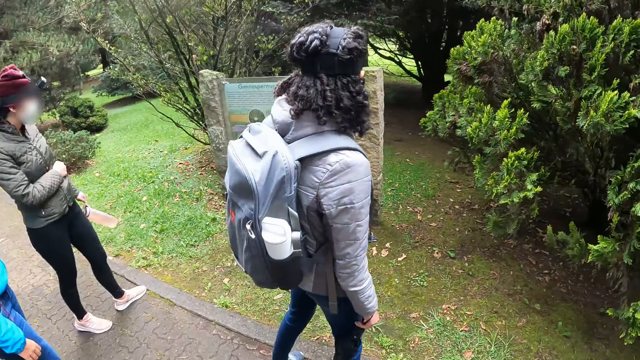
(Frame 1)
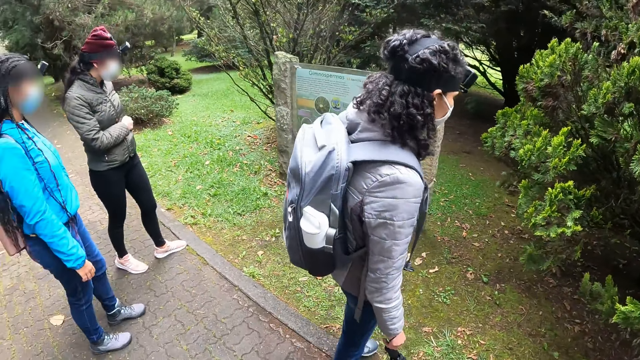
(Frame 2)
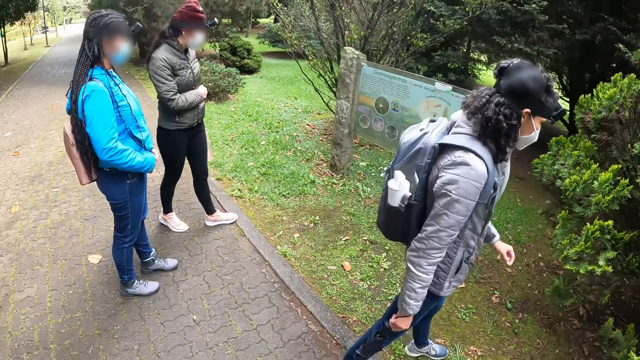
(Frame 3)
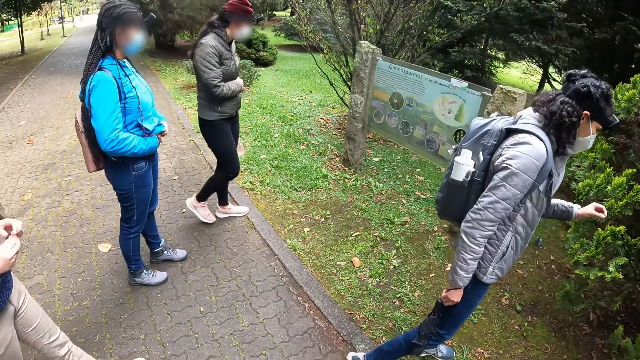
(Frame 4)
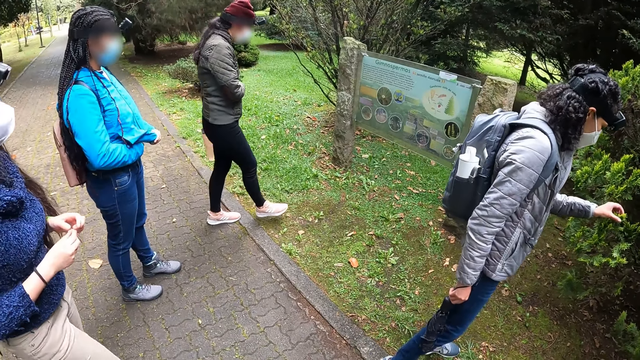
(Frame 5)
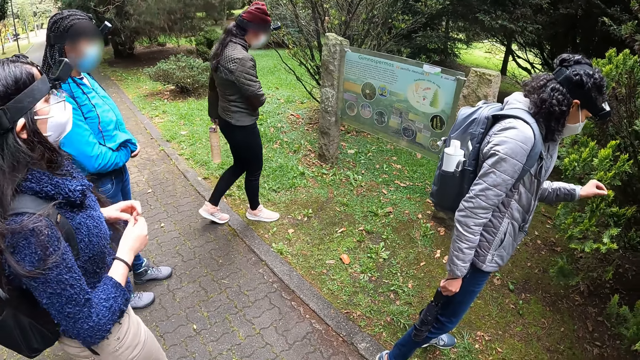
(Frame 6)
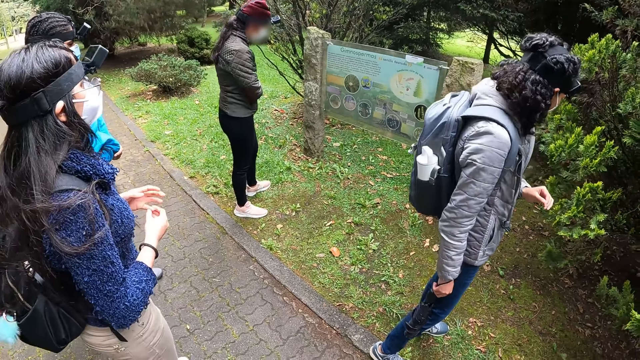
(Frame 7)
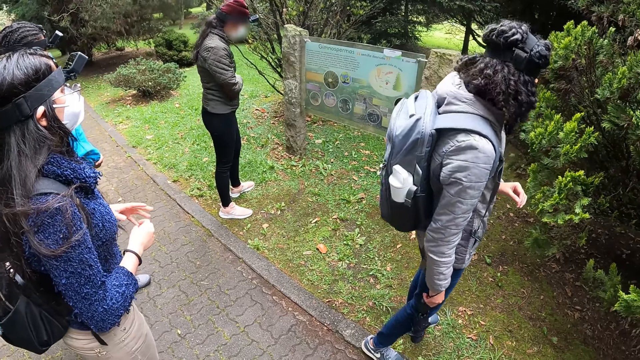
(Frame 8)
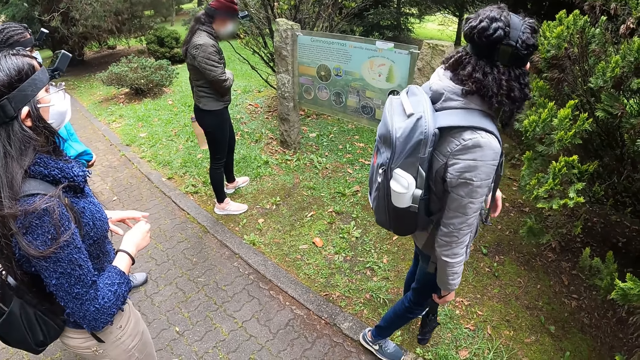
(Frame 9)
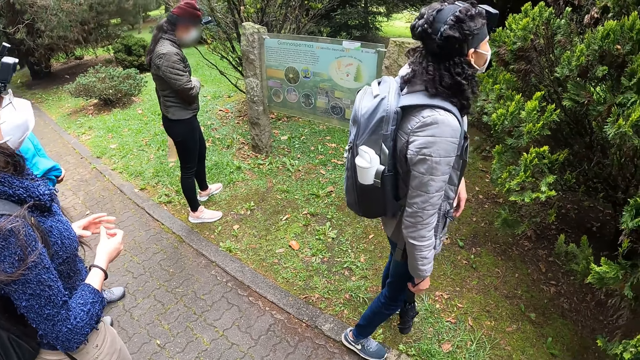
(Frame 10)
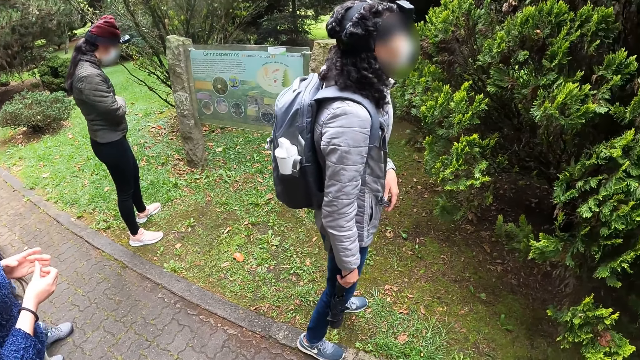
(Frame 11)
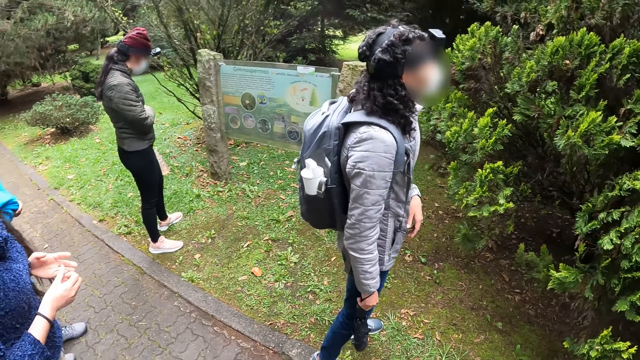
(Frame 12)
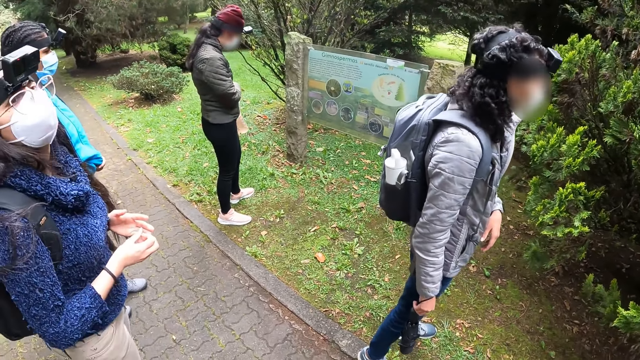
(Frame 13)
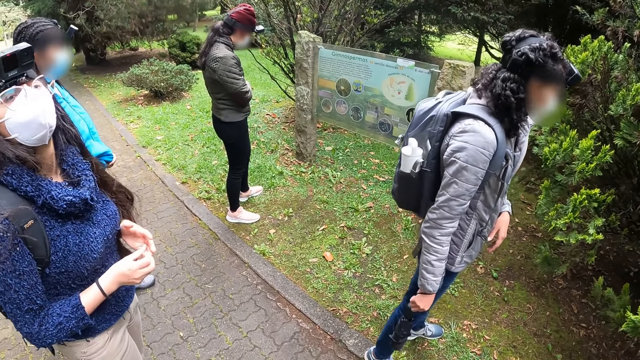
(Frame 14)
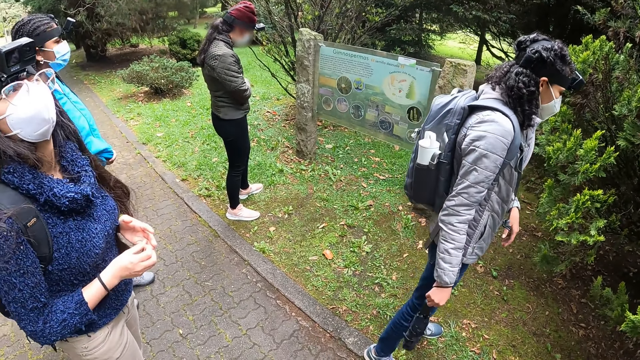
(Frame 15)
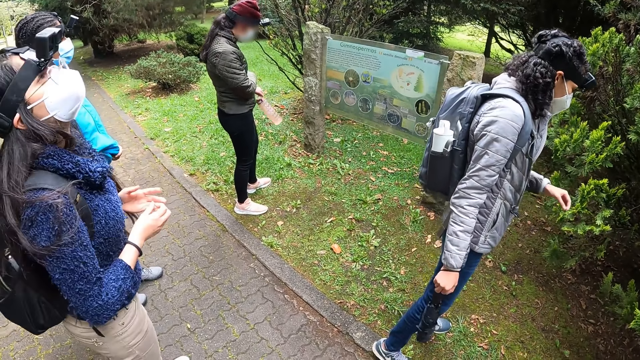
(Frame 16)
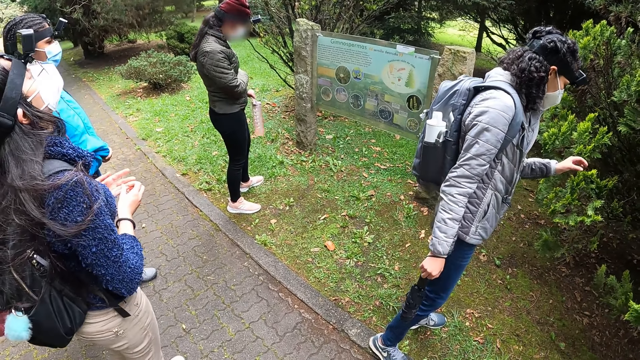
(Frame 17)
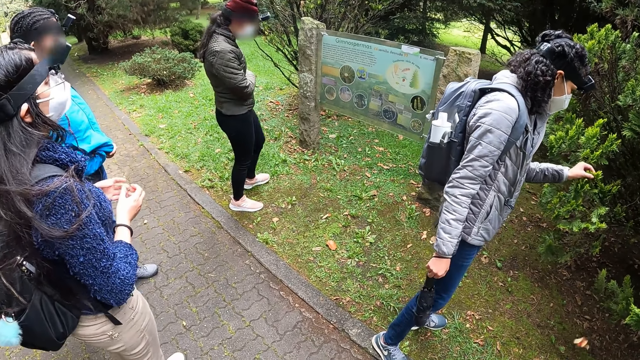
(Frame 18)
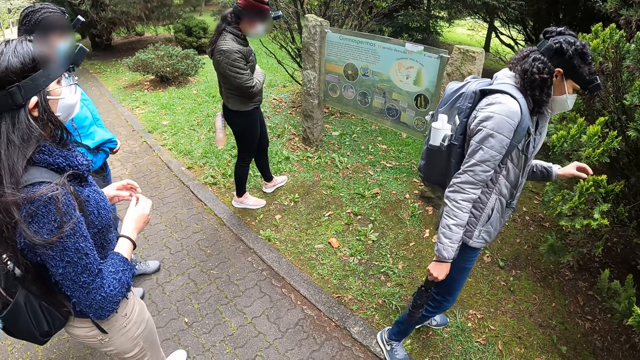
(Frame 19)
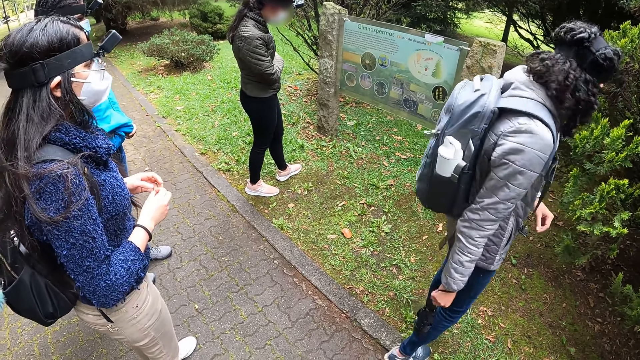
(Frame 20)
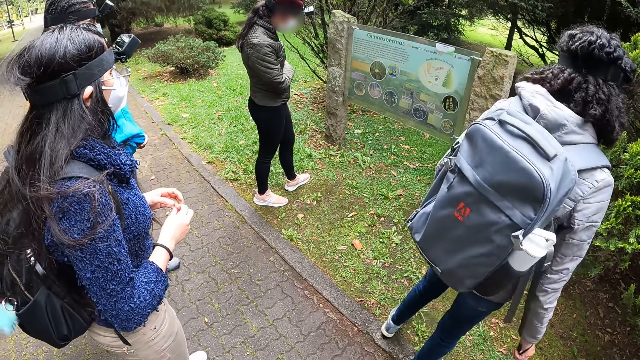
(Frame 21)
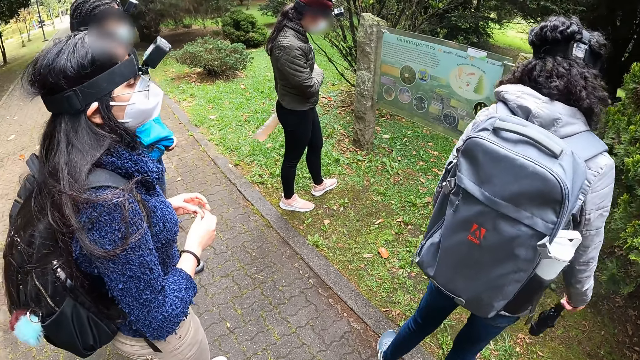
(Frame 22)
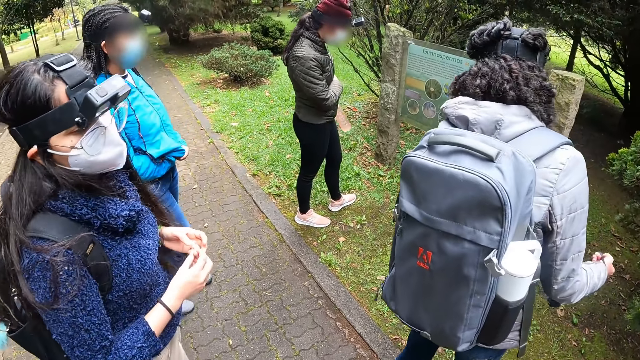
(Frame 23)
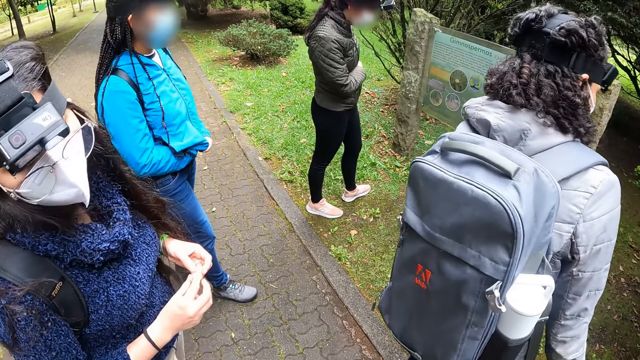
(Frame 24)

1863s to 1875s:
A woman touches a tree branch on the yard with her left hand. Another woman walks into the yard.

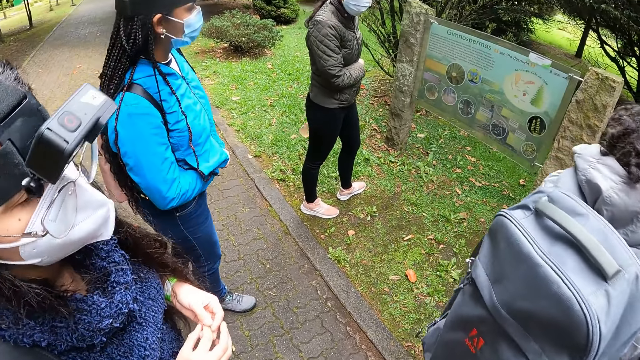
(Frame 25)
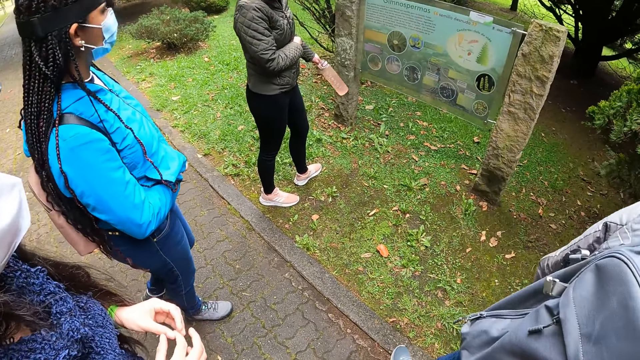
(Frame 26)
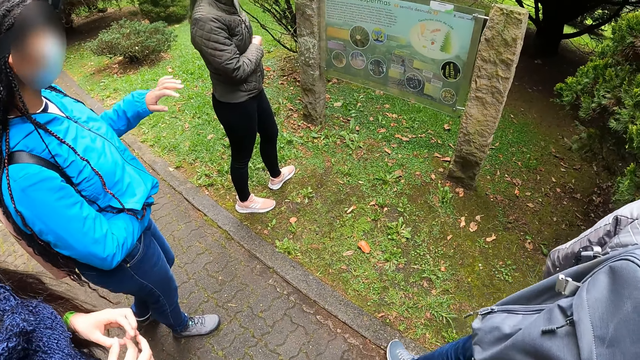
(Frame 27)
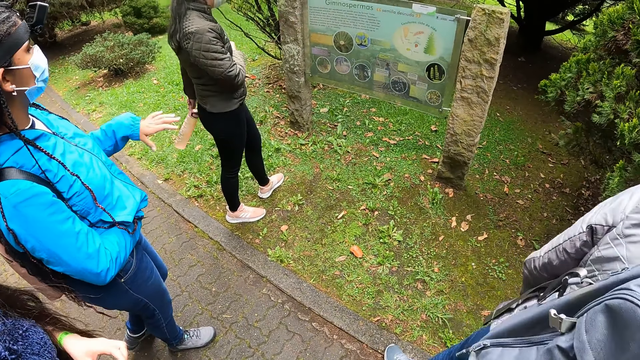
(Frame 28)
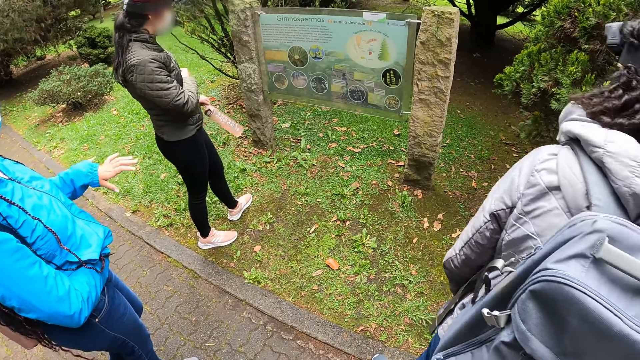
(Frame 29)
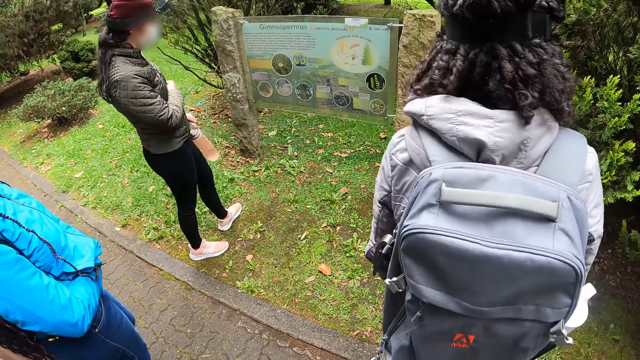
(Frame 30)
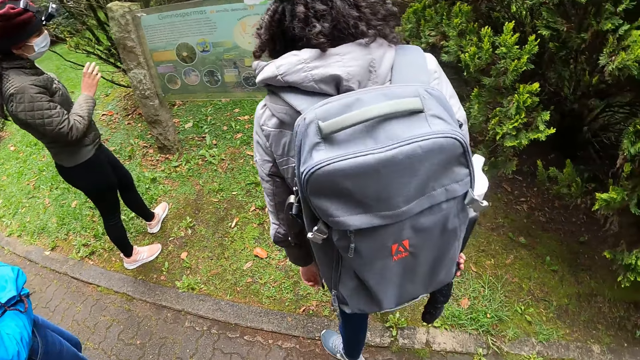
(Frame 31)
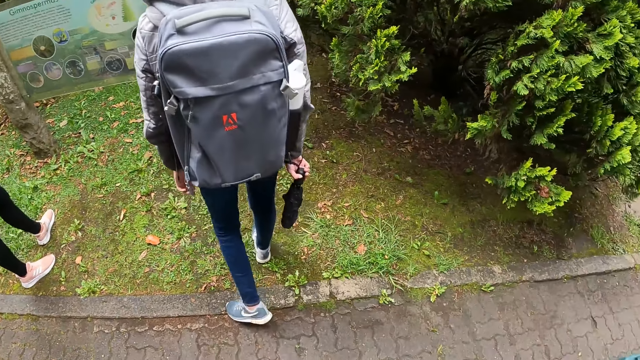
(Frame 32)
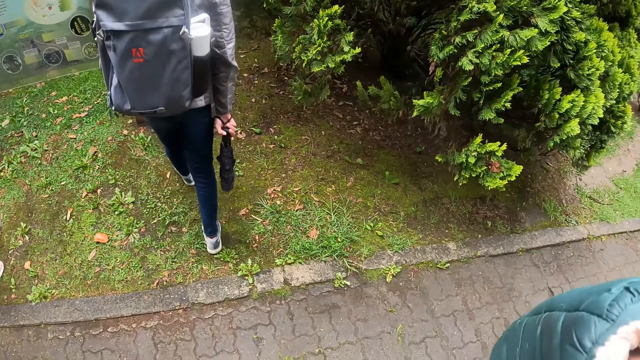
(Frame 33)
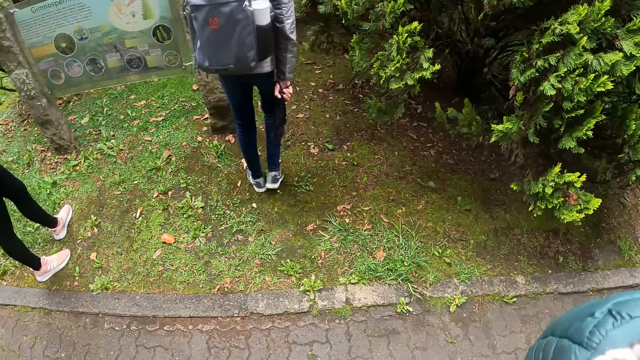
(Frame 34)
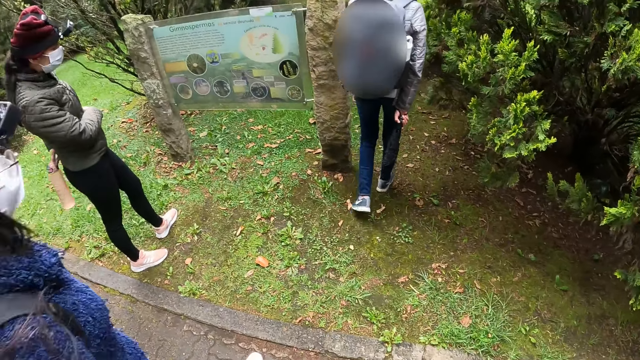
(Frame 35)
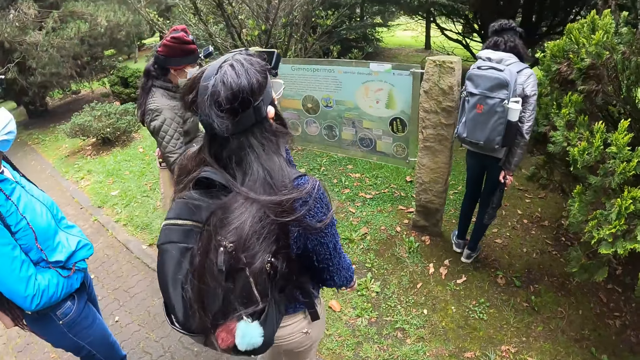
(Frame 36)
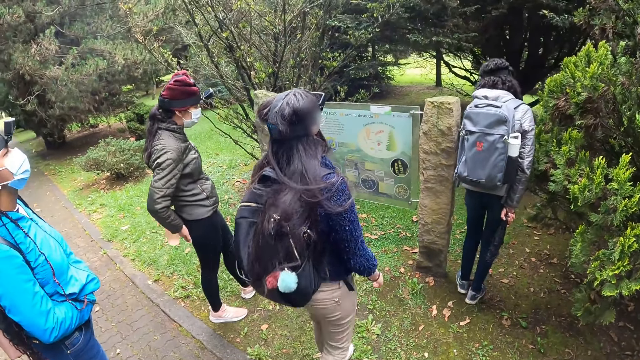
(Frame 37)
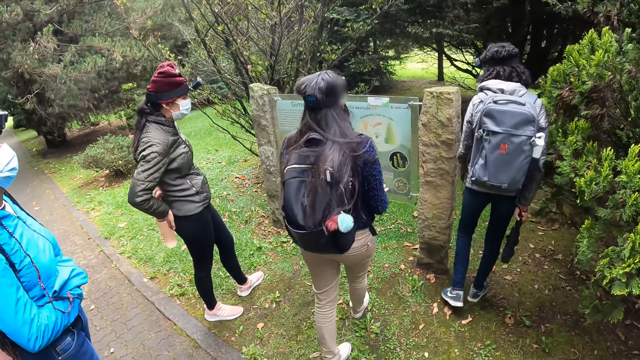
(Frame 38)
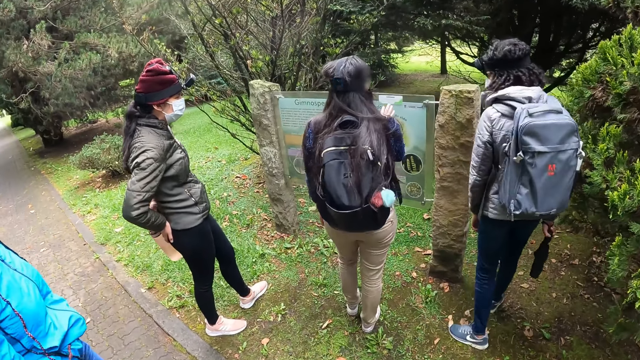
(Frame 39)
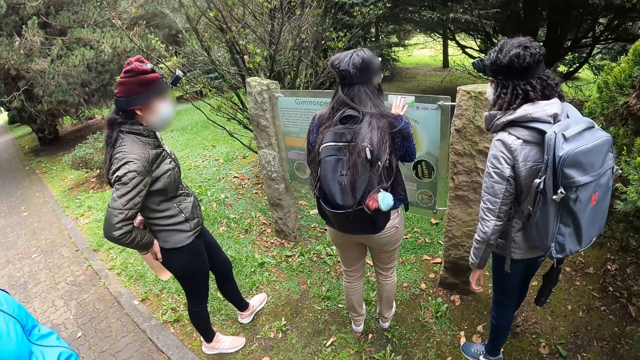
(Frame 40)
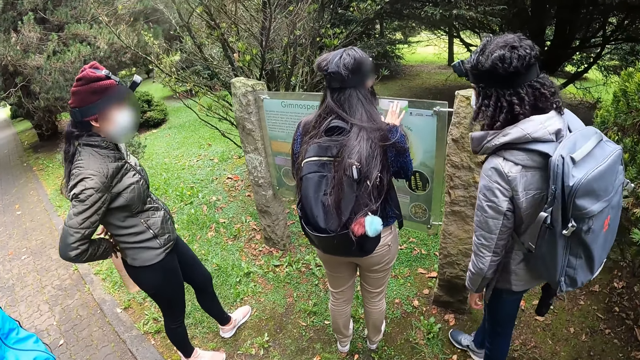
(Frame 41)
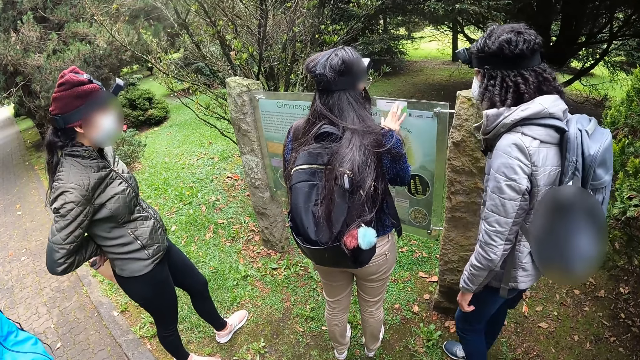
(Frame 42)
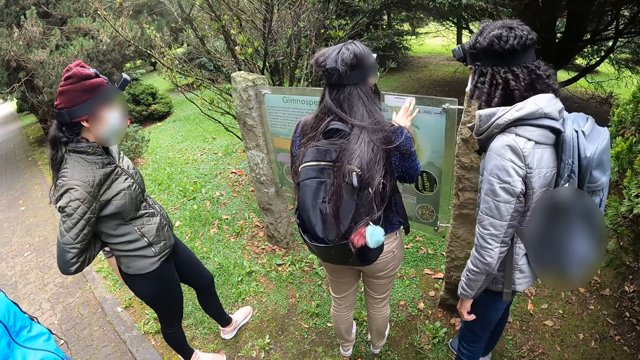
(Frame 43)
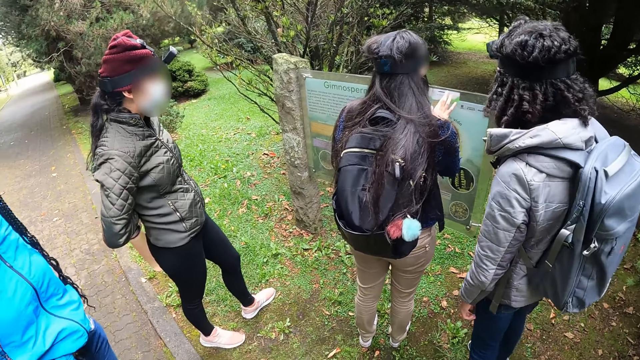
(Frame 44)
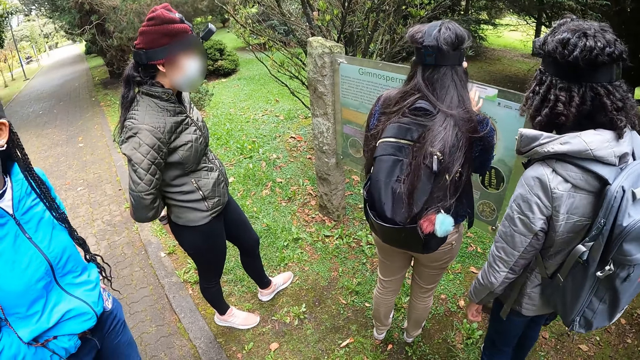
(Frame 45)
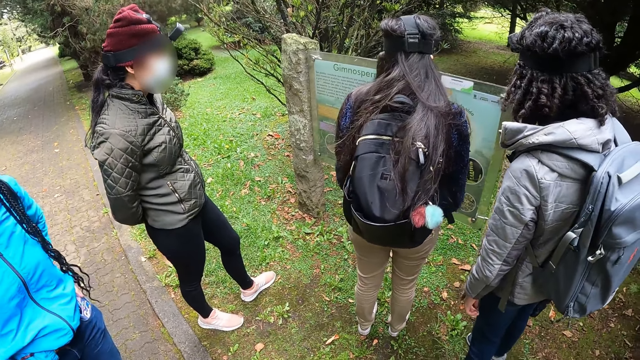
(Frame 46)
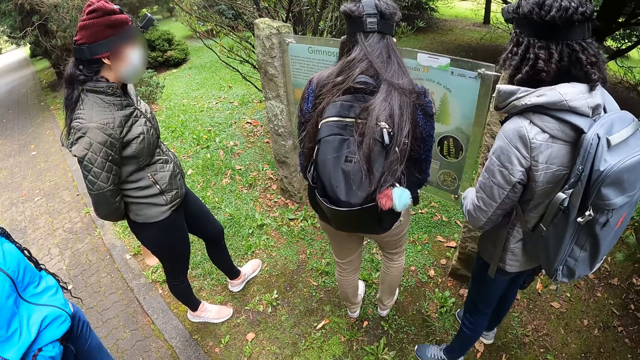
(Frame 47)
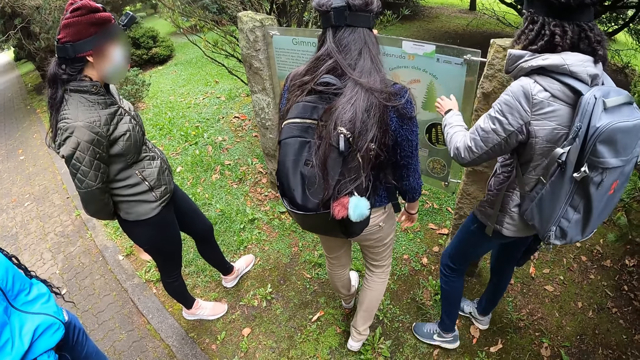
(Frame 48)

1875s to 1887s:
A woman walks into the yard. Another woman walks into the yard and touches a signboard in the yard with her right hand. The camera wearer goes through the tour guide.
